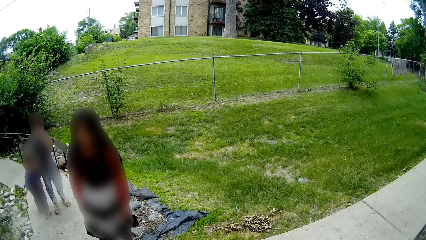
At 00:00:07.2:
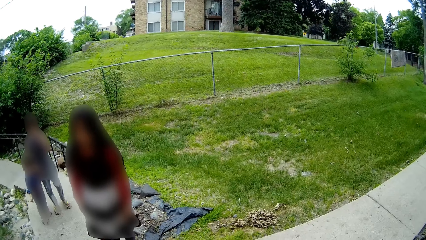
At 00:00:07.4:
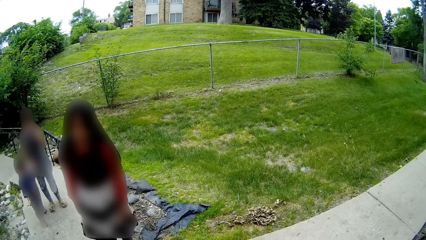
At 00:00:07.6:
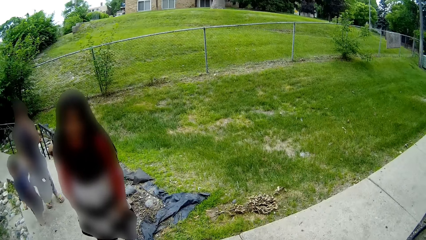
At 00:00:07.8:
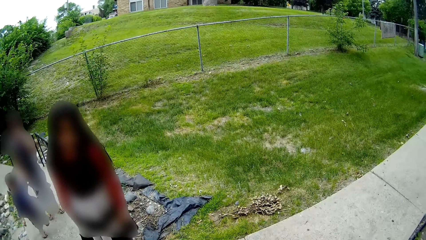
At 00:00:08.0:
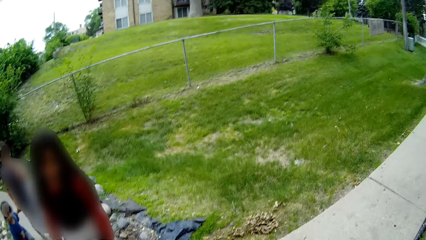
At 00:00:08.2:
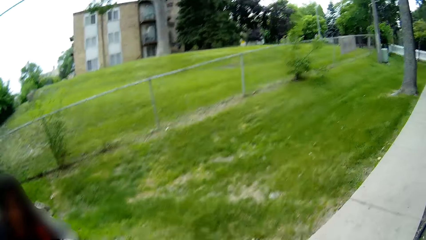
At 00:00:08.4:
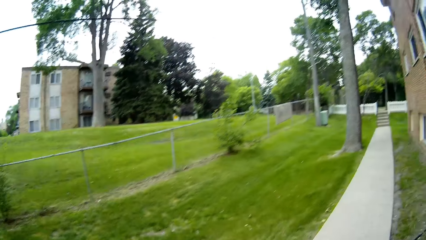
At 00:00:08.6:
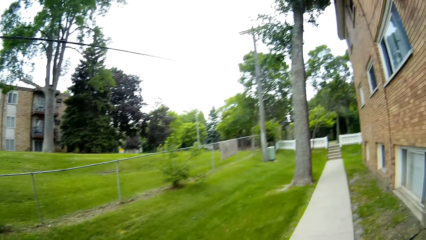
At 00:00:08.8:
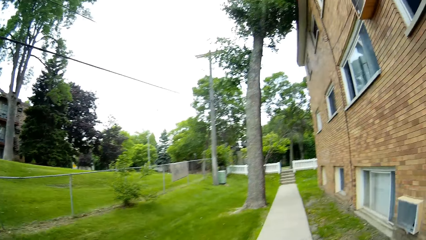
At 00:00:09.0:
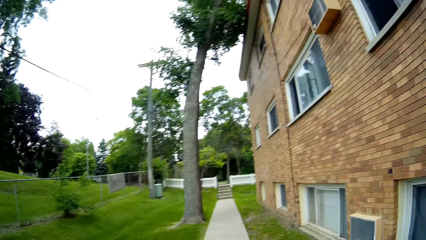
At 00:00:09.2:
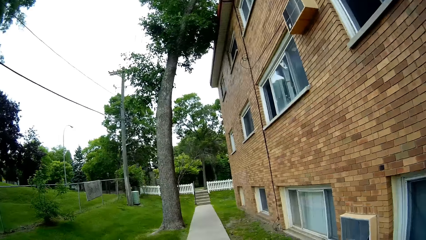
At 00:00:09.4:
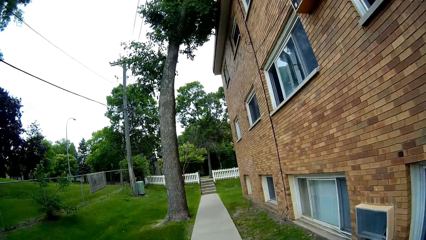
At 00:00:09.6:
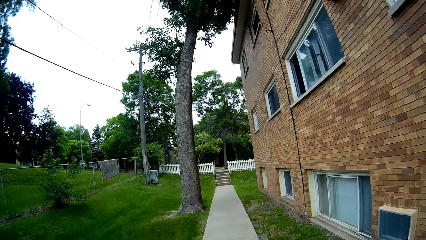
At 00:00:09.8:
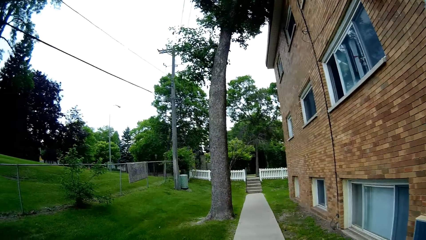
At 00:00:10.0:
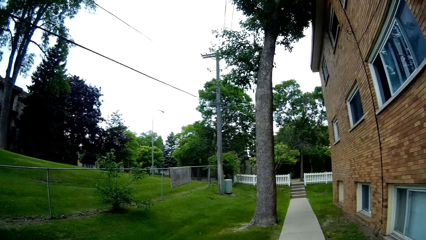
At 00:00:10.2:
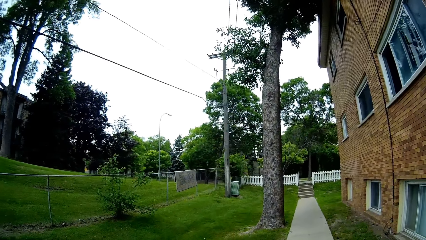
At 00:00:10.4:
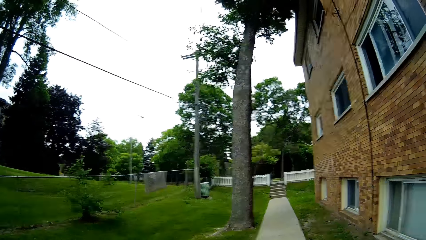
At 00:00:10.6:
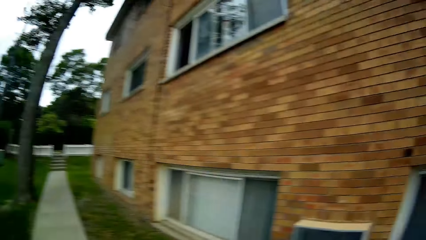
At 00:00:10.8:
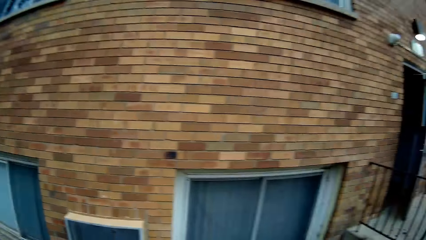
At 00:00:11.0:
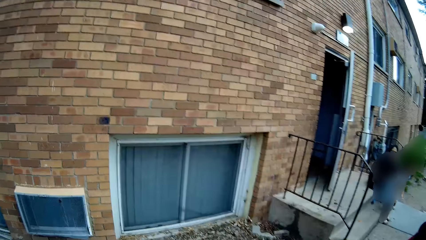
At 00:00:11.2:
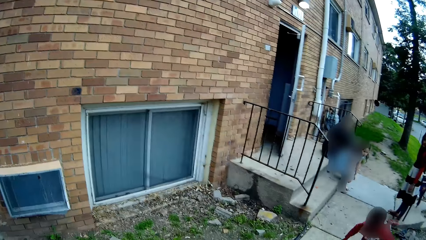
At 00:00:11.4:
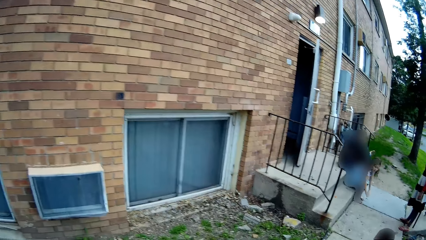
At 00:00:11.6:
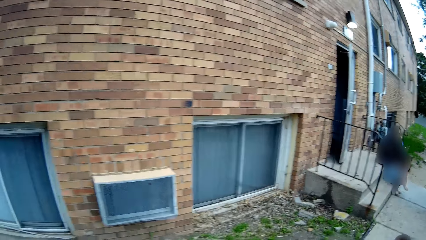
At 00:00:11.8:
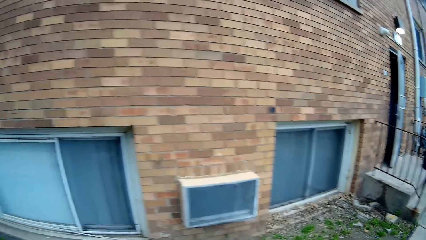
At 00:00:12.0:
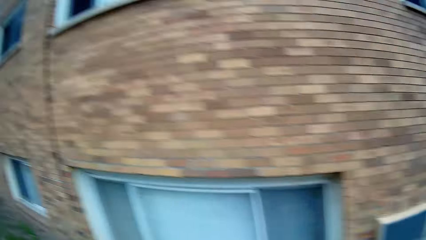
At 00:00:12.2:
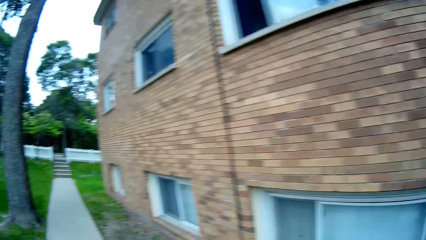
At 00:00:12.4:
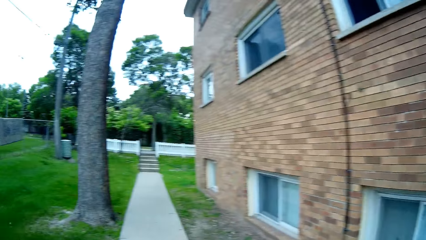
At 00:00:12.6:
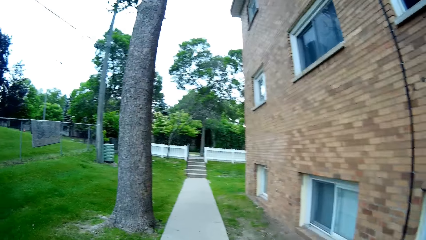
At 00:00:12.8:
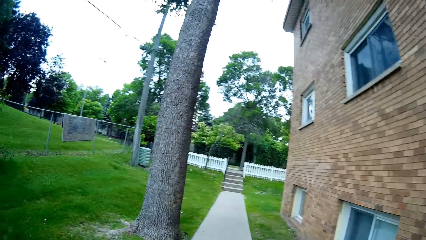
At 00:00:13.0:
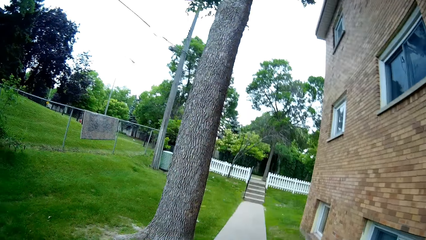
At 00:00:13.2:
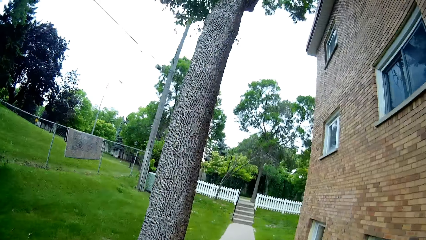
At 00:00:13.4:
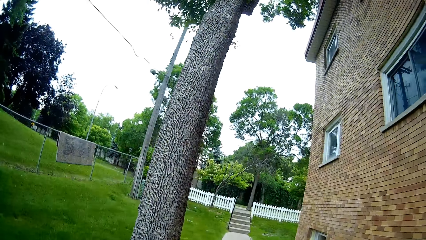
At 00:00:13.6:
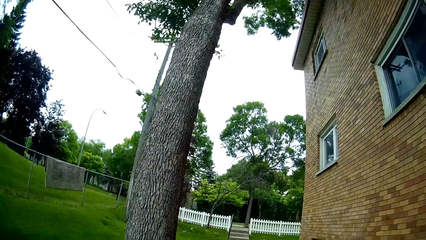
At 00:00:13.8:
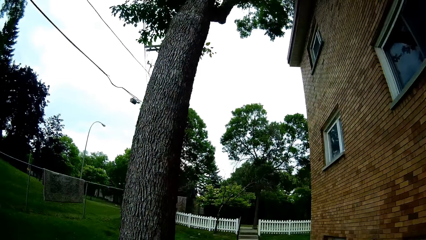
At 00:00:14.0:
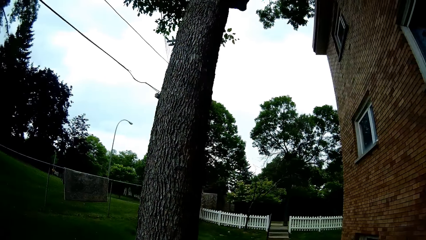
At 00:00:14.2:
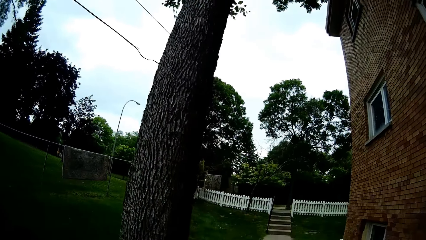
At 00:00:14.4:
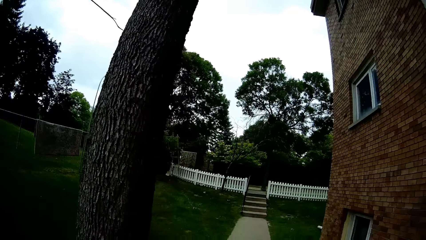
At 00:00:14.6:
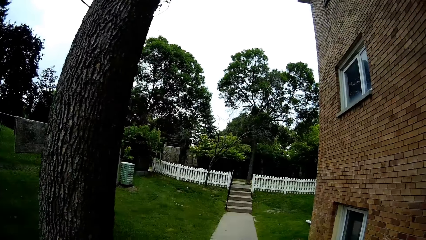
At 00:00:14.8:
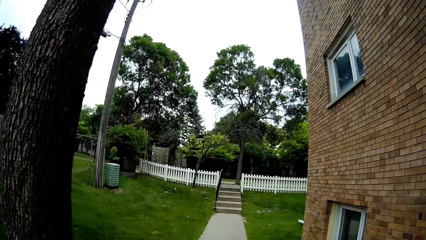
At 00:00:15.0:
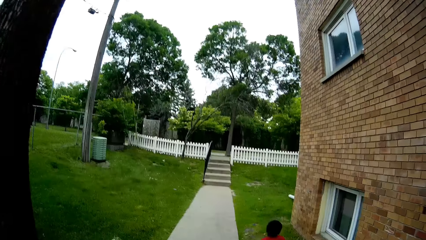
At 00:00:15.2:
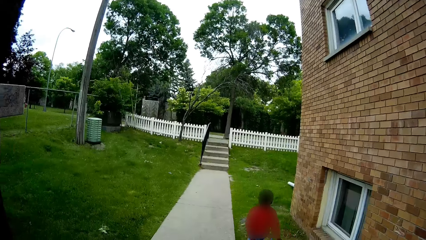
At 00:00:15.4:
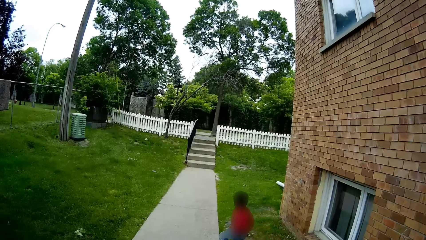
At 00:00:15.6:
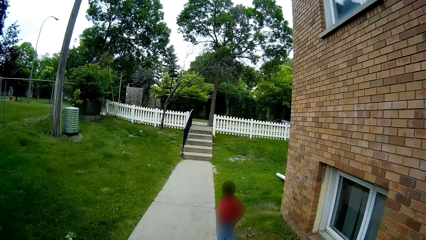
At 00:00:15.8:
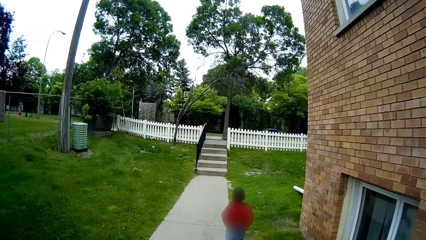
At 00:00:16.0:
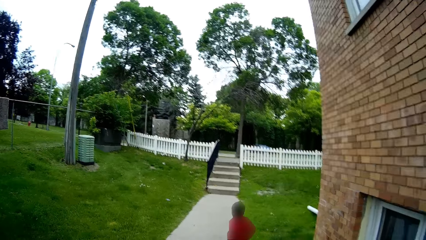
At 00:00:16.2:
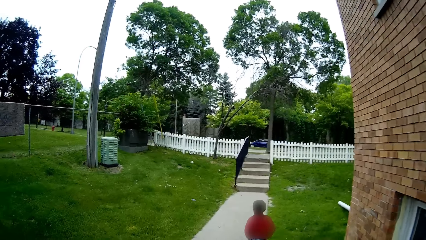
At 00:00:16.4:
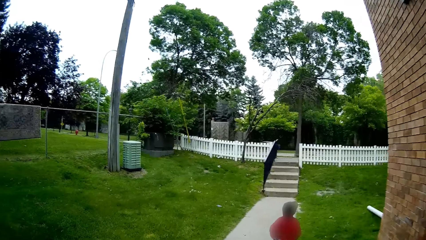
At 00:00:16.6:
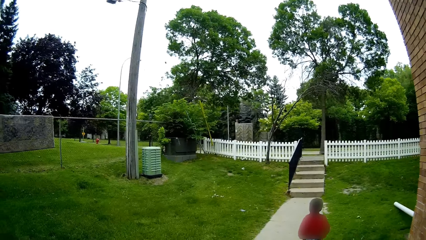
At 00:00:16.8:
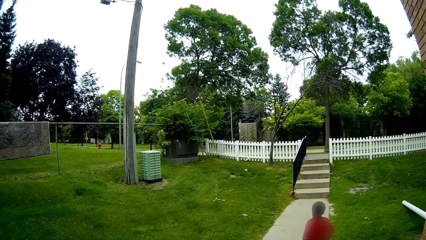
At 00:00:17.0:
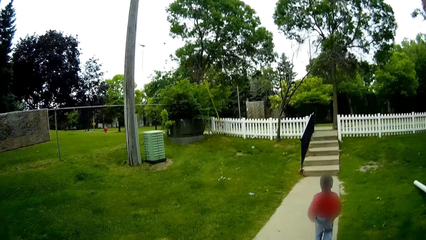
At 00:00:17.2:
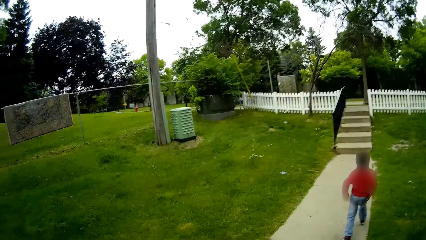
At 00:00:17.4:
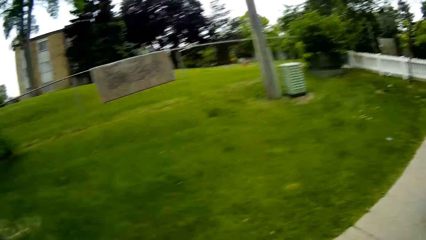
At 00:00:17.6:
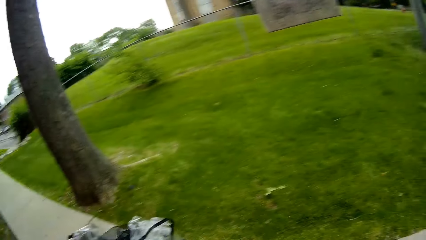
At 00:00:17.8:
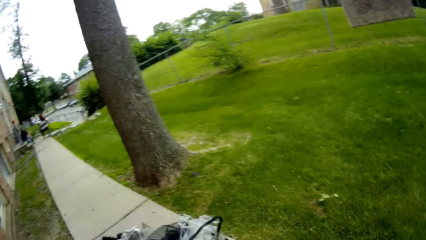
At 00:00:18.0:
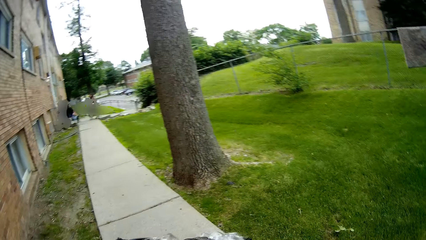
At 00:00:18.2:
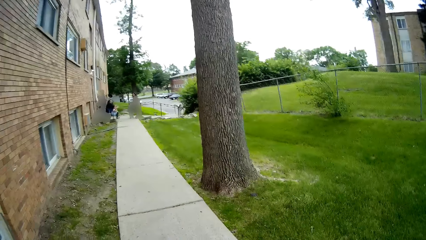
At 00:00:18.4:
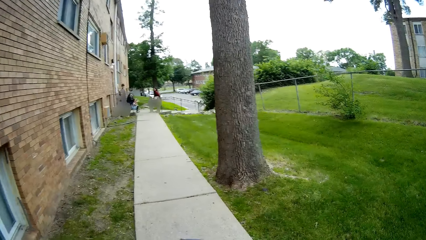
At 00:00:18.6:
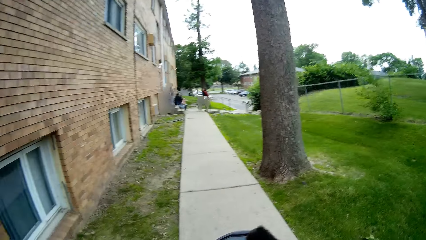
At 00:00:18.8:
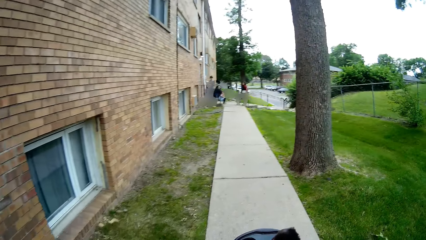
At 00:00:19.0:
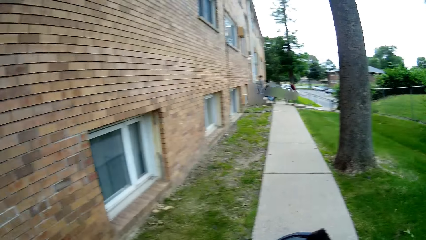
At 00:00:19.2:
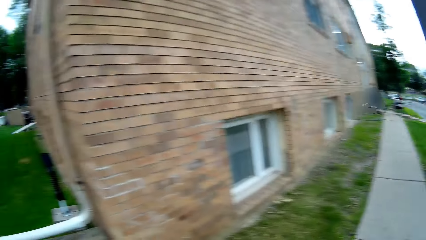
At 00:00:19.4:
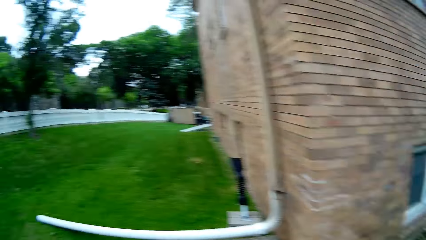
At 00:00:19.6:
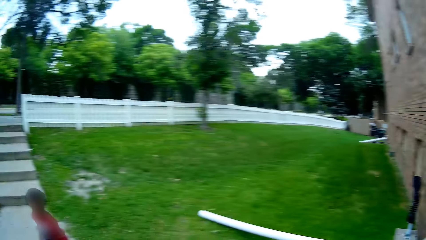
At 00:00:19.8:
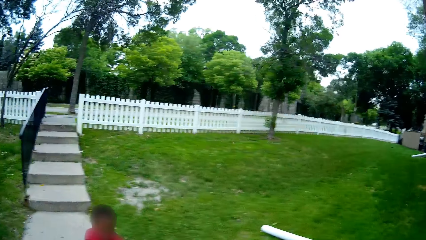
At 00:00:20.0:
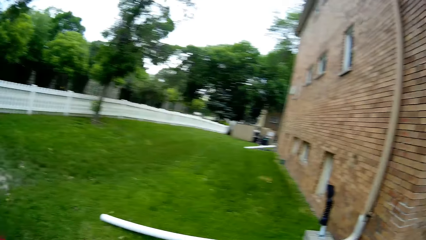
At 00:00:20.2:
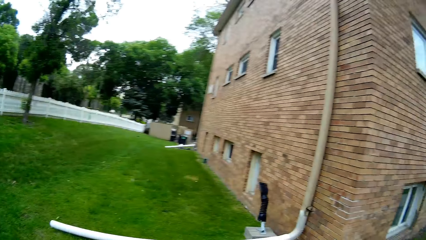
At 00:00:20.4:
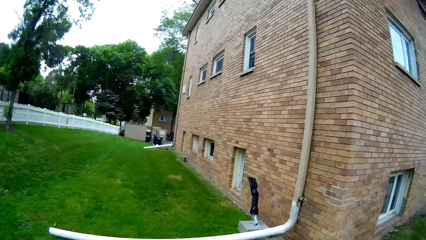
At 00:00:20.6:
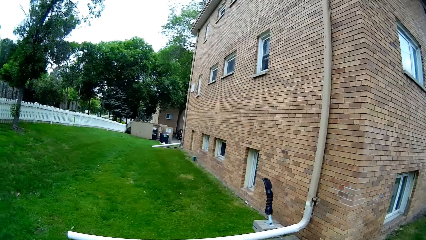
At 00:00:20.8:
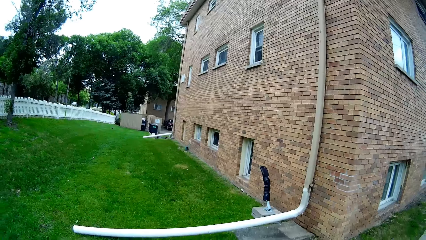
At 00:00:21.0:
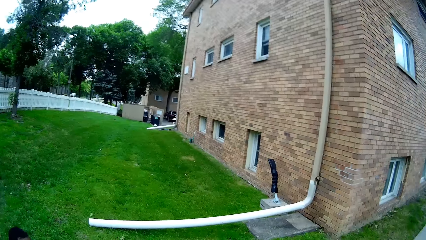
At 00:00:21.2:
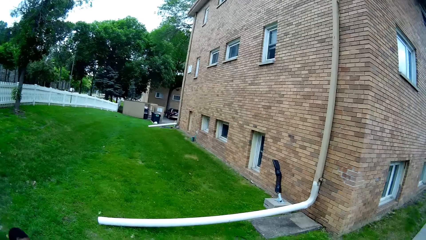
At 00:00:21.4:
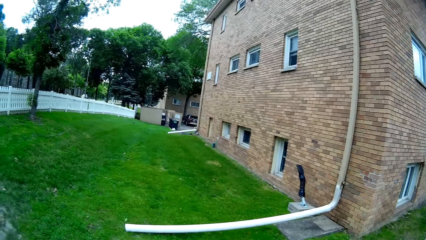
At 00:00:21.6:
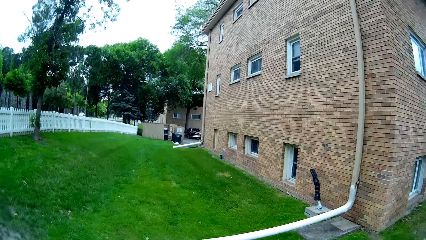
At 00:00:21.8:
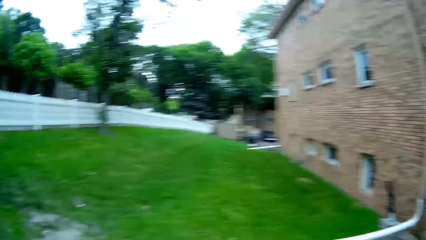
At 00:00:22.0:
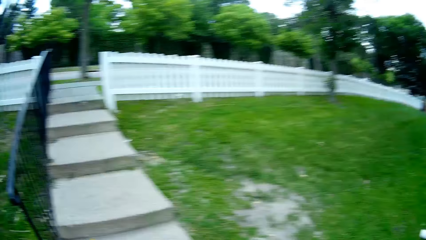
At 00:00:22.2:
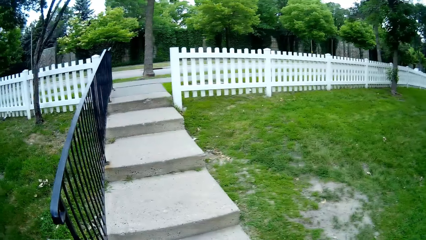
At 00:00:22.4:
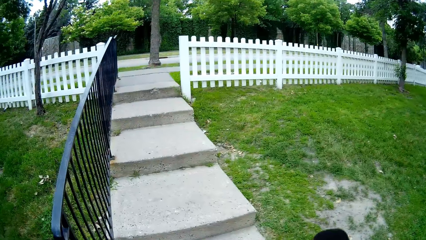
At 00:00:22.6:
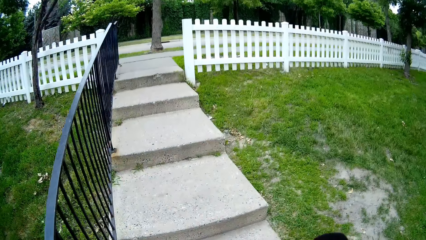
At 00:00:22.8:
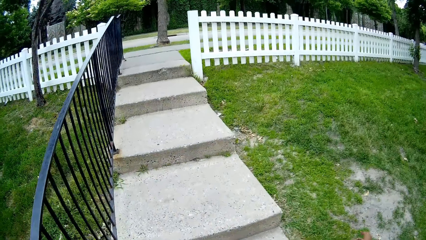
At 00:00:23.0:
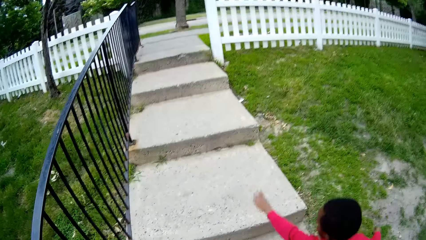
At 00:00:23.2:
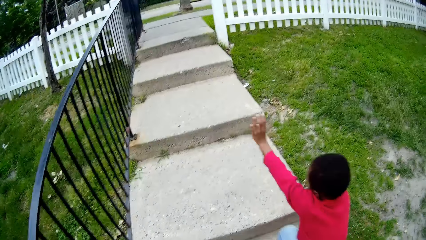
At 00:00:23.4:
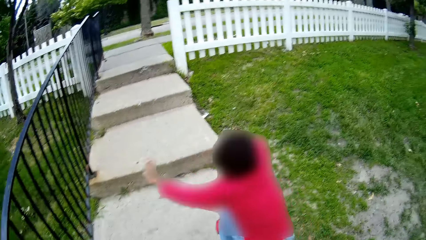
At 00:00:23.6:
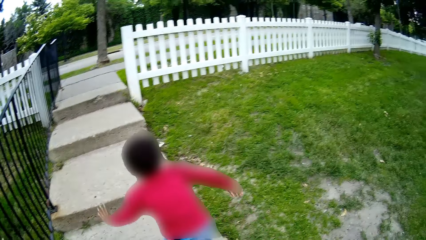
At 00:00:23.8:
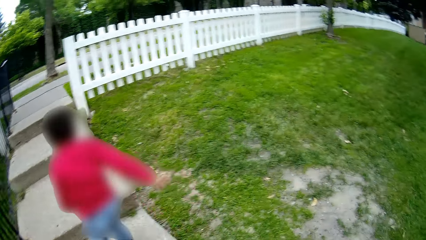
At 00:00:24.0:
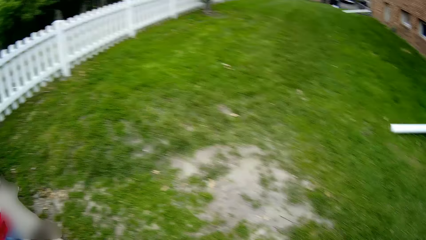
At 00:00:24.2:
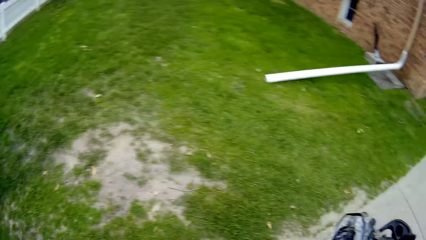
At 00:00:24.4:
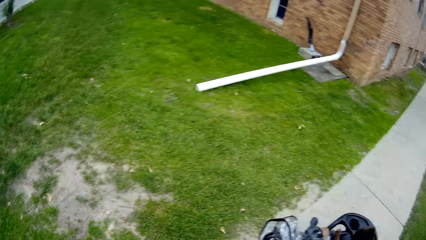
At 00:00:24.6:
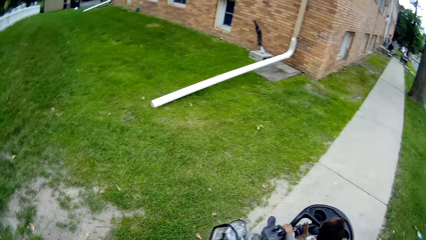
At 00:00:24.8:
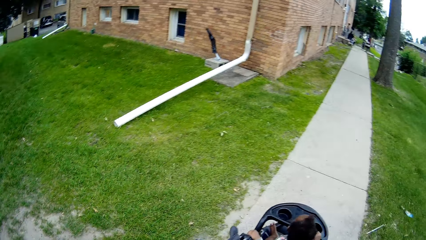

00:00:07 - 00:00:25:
The camera wearer walks past a woman. They walk along a pavement. A kid runs in front of the camera wearer. The camera wearer pulls a baby in a baby stroller. They look around the compound. The kid walks up stairs.
